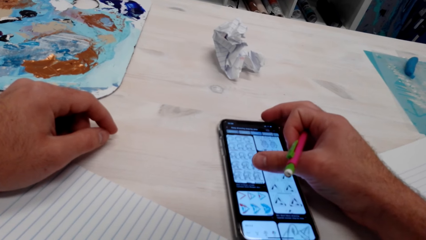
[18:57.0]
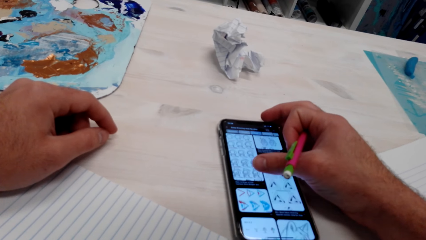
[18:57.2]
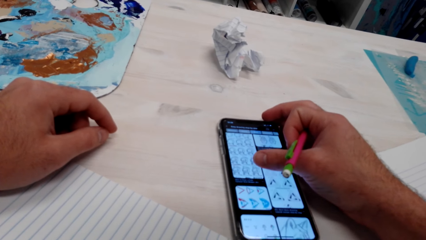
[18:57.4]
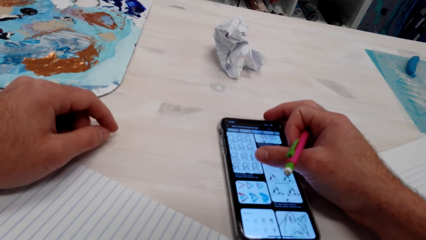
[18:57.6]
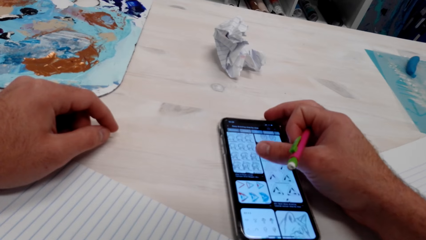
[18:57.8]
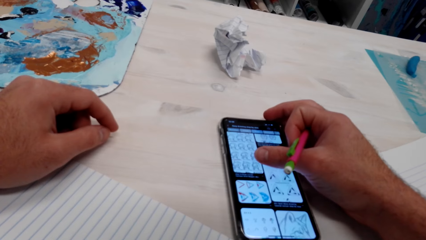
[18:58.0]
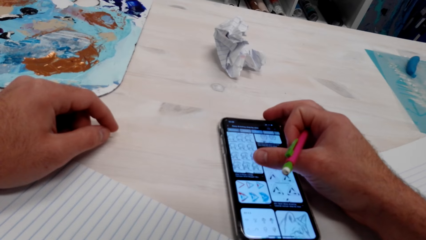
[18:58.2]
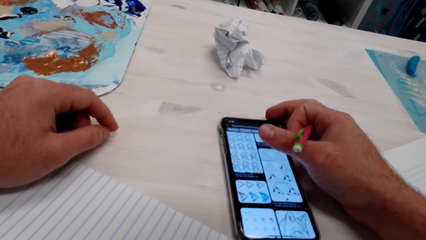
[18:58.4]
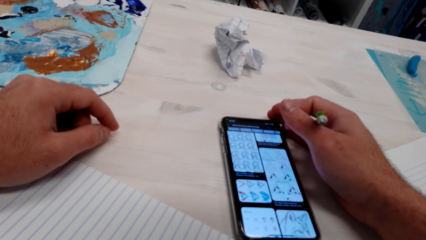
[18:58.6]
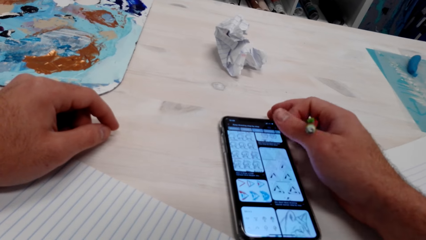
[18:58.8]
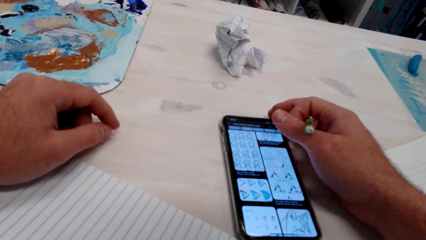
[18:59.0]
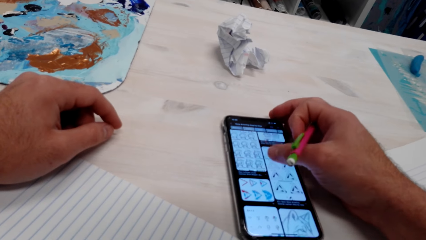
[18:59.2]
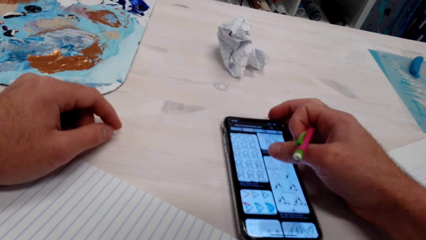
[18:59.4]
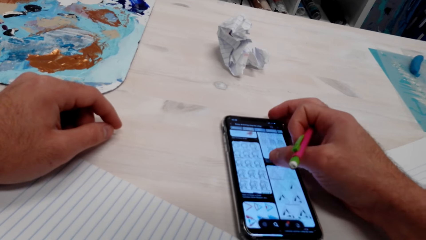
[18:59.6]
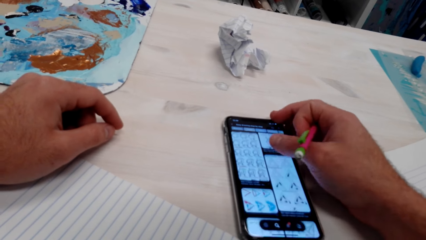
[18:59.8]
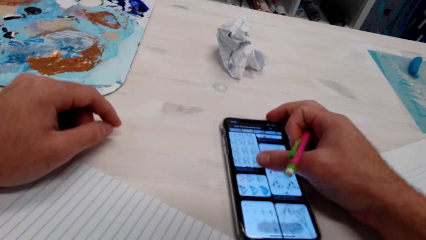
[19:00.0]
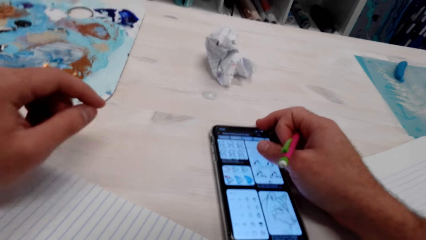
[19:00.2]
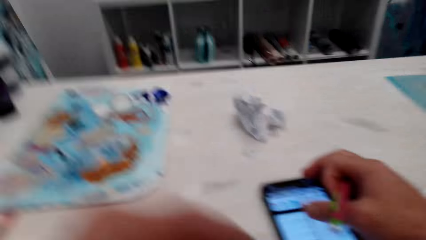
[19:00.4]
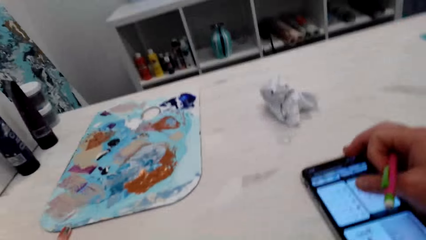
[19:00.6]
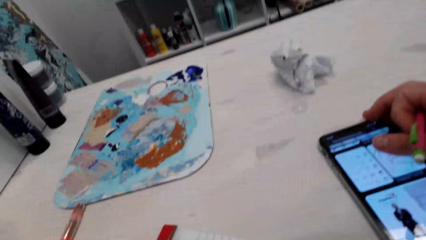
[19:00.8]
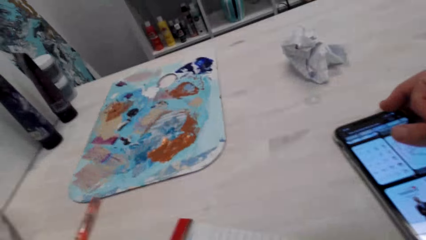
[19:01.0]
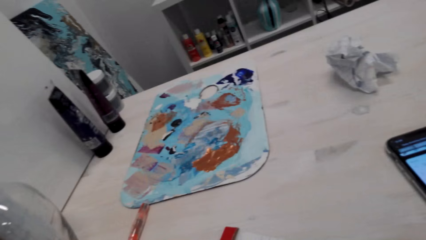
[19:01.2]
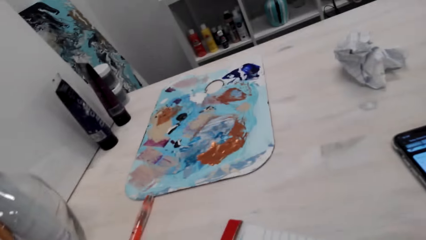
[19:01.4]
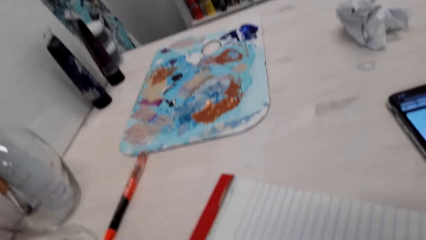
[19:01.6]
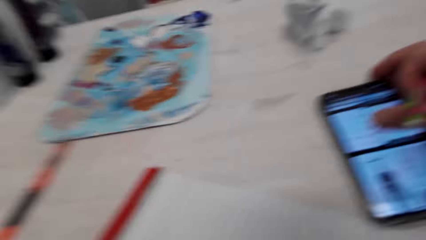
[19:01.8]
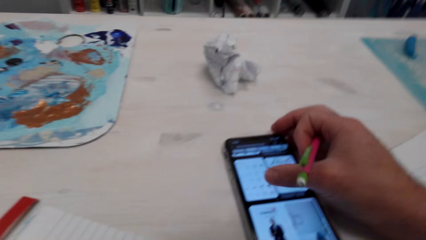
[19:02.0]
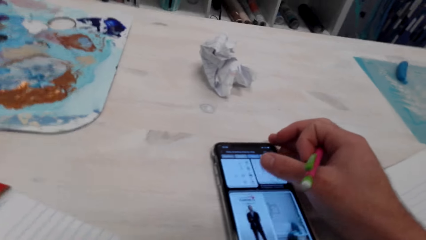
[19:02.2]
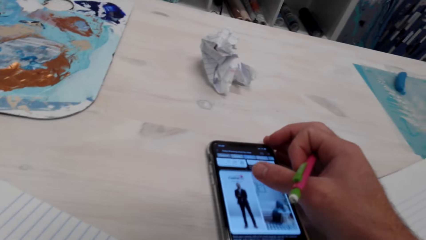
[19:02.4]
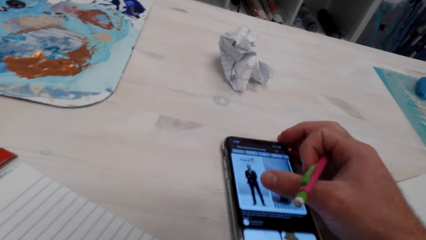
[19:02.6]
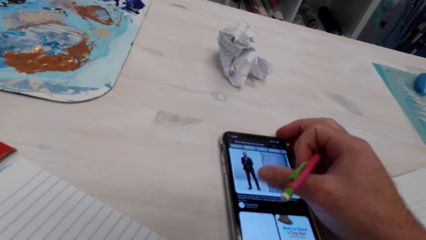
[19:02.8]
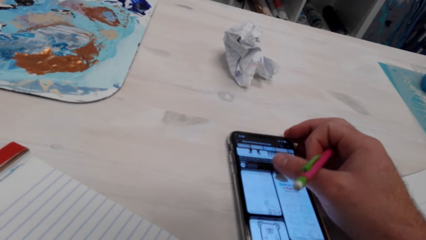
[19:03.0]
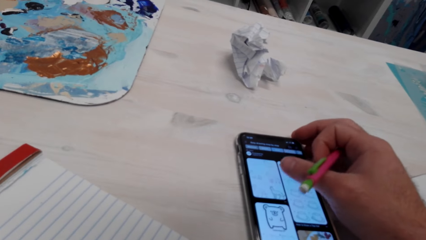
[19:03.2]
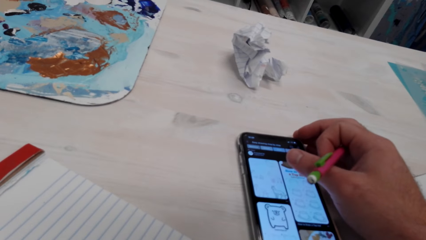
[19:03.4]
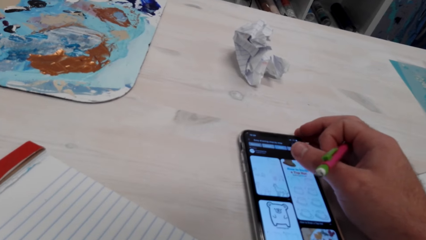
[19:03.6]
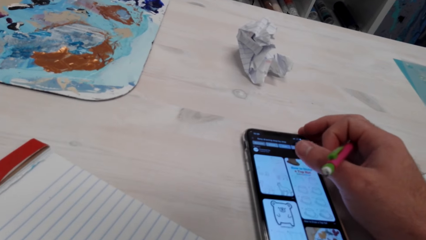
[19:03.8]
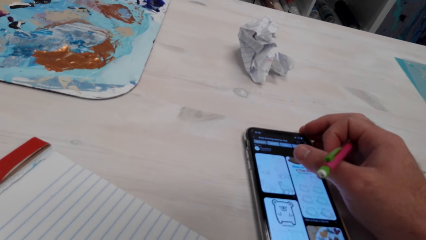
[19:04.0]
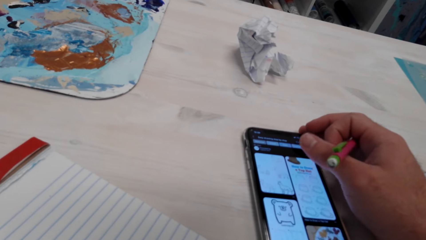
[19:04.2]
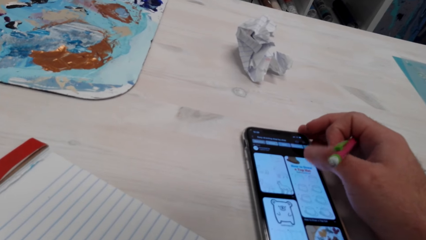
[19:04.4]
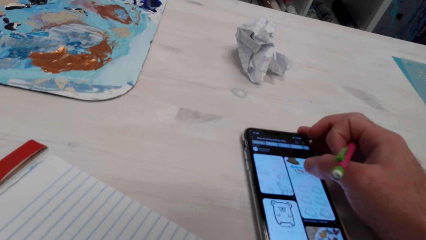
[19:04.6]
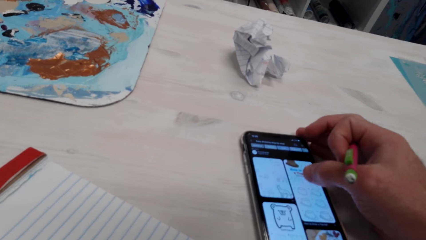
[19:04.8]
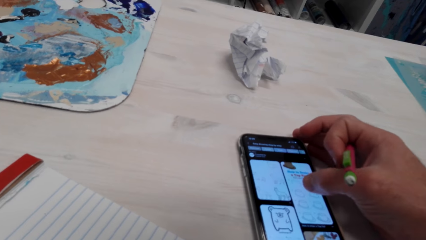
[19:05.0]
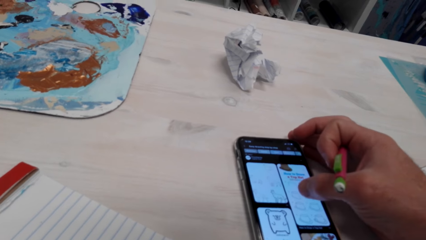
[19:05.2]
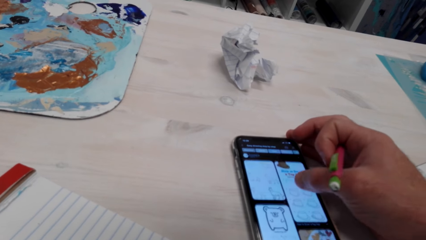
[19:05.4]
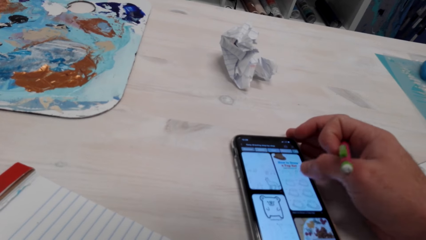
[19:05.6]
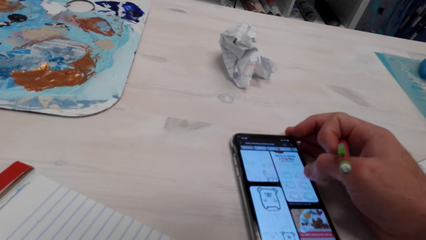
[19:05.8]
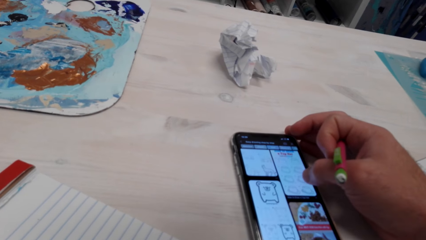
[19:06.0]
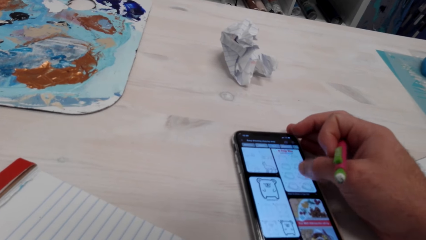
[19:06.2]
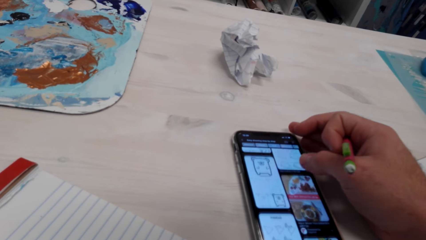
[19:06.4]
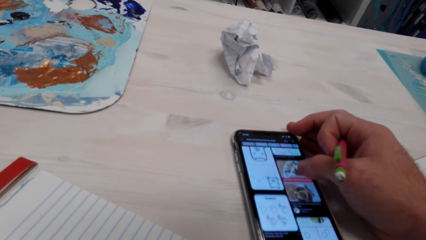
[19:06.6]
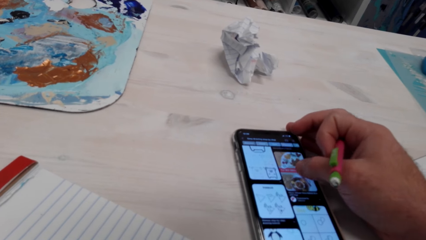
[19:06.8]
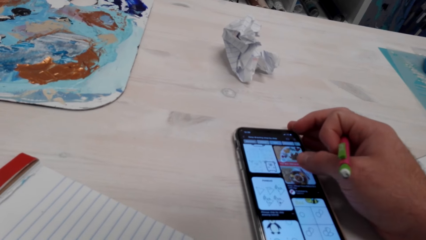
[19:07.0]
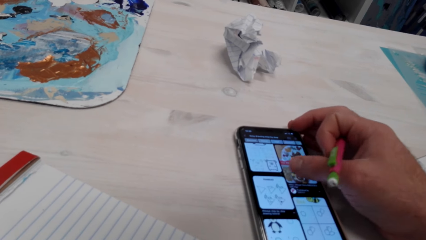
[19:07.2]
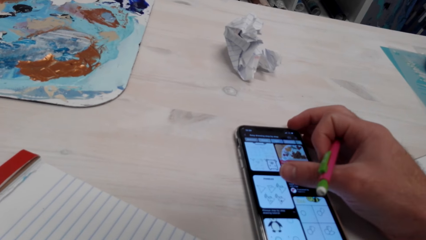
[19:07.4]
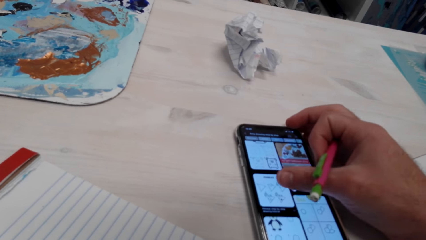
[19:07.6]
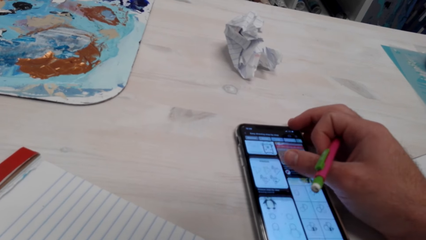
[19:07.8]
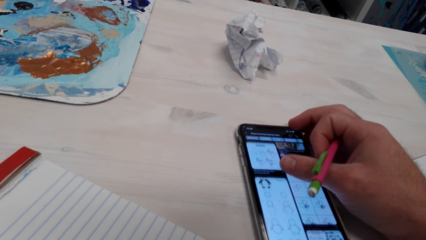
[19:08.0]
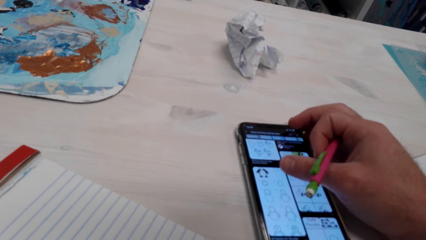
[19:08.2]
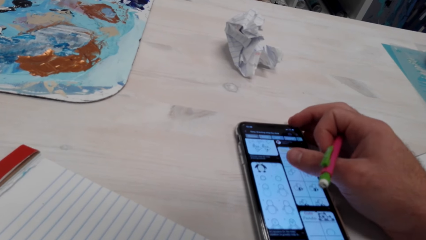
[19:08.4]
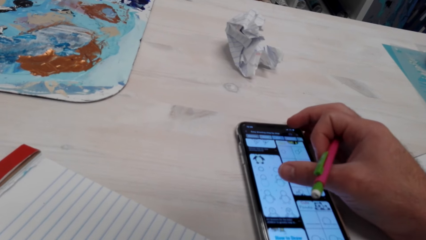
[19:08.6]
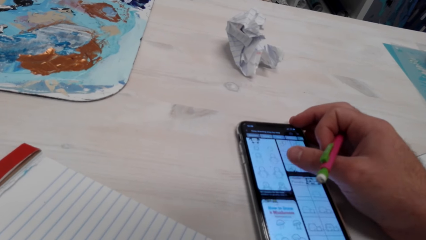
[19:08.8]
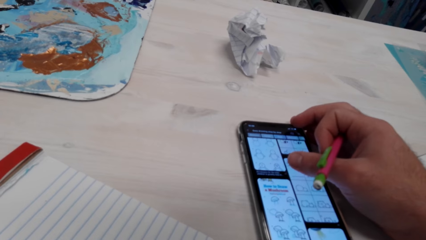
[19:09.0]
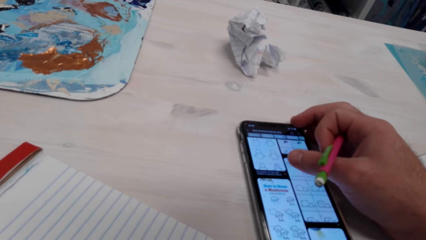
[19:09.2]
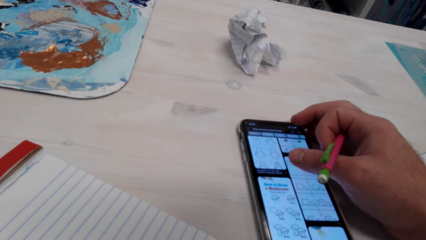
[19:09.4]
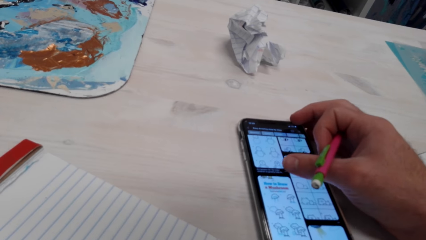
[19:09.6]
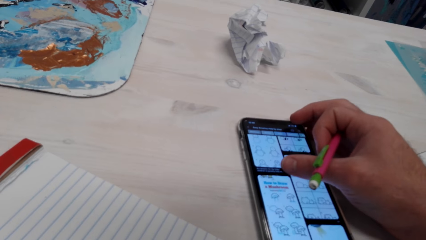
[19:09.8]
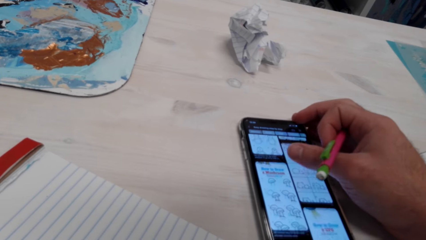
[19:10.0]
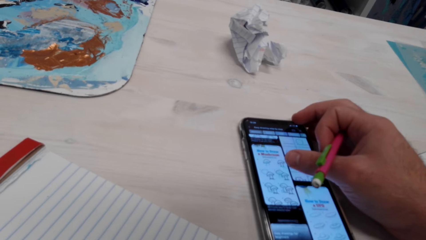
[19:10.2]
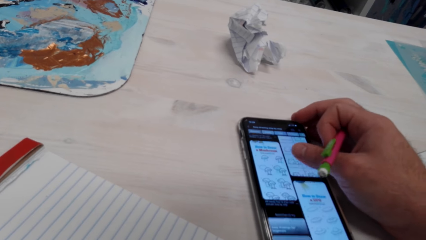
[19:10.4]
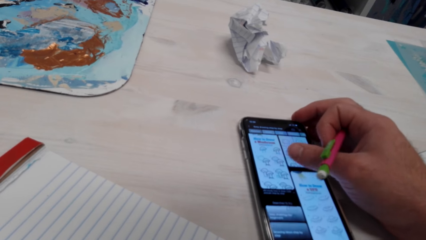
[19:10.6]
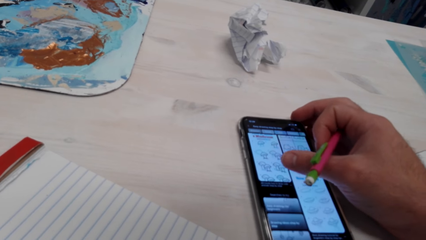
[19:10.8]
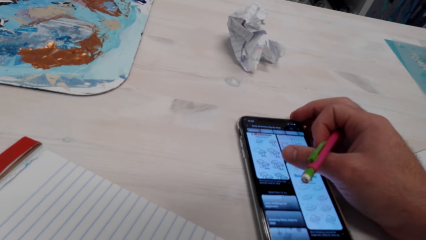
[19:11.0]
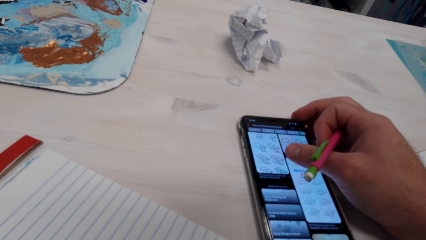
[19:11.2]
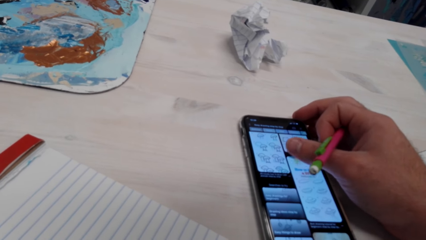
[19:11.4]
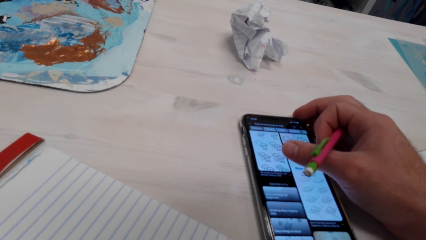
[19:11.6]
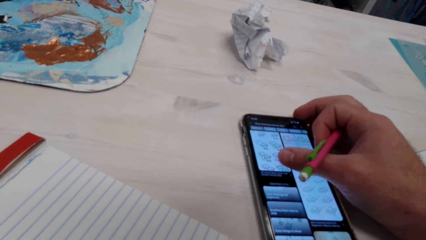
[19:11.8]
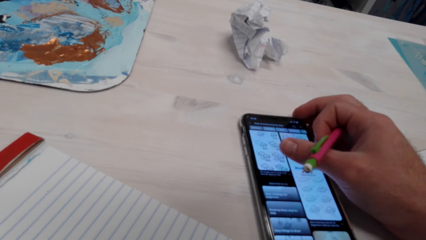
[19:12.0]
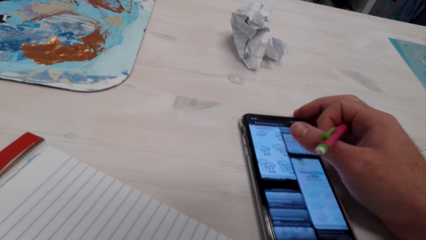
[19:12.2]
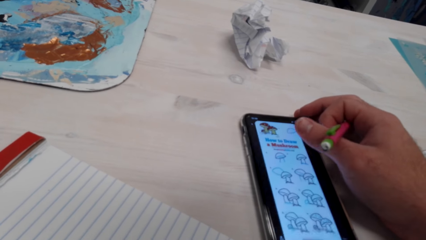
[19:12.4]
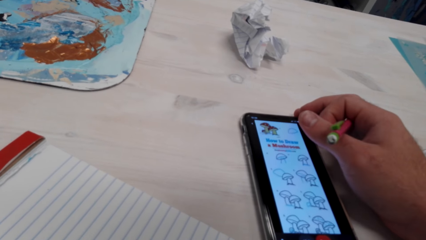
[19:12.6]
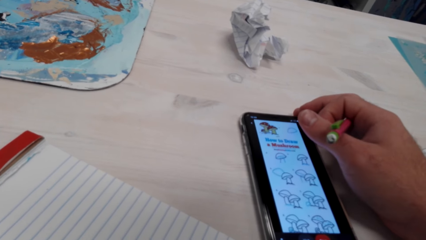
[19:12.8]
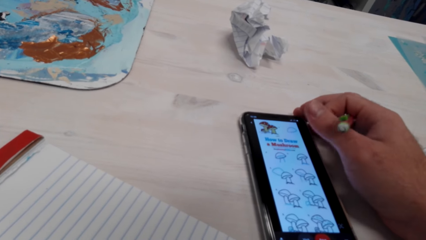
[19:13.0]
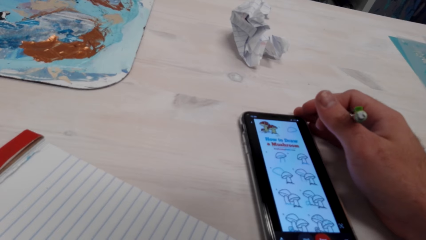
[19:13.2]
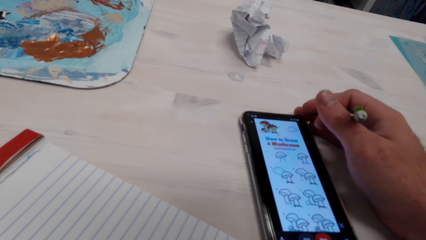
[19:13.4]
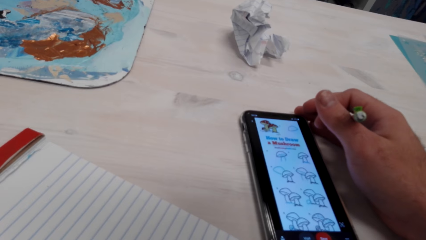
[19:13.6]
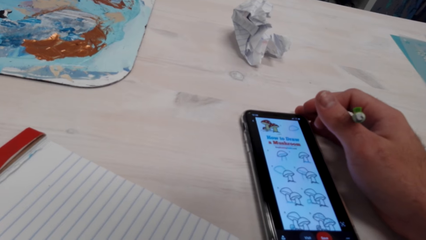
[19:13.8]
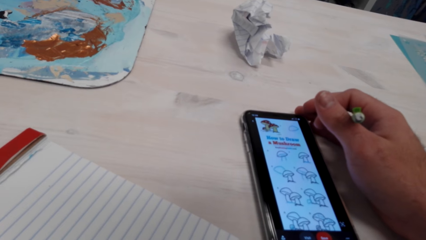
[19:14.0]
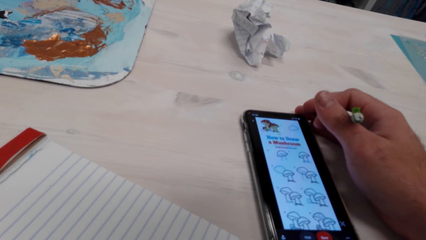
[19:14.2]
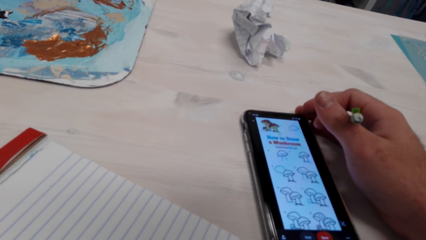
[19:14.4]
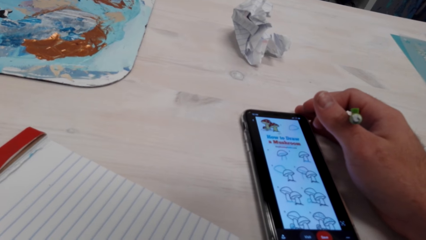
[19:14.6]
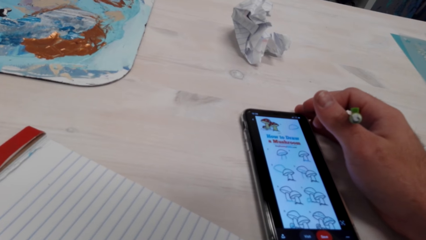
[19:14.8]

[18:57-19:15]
The camera wearer pulls his hand off the phone. He operates the phone with his hand. He looks around the room. He pulls his hand off the phone.
